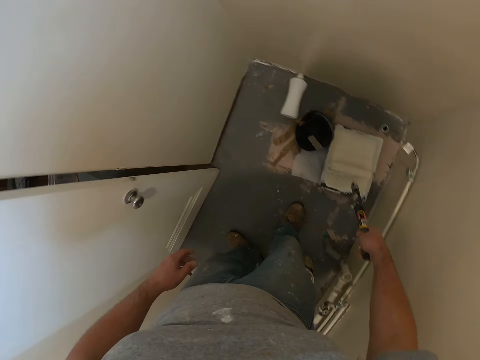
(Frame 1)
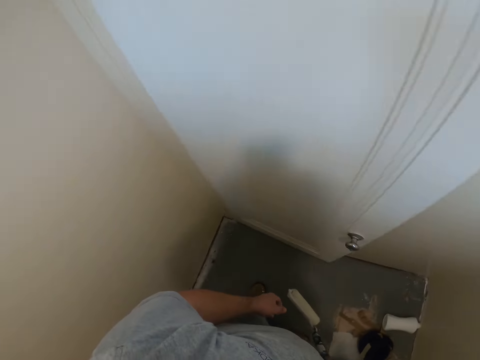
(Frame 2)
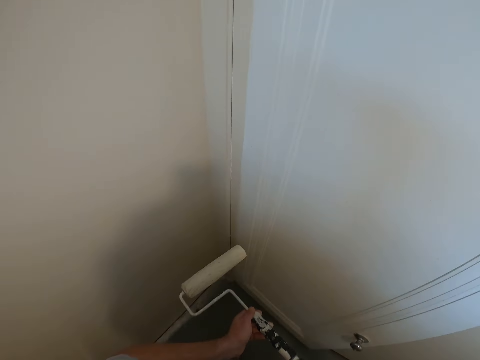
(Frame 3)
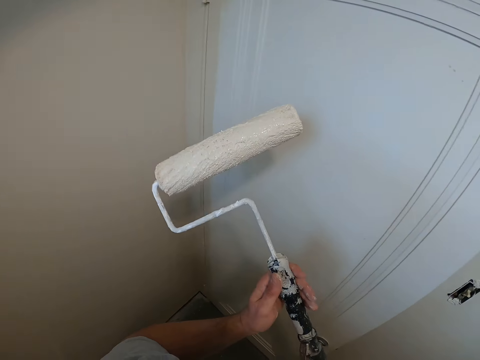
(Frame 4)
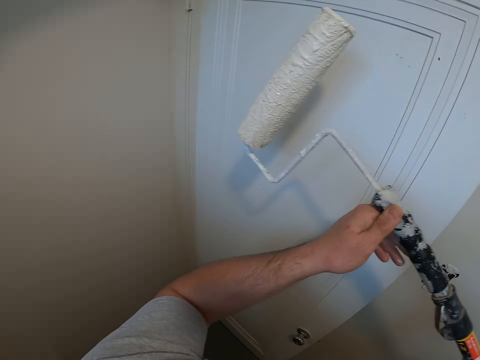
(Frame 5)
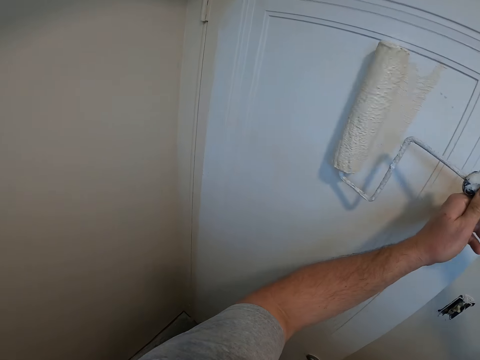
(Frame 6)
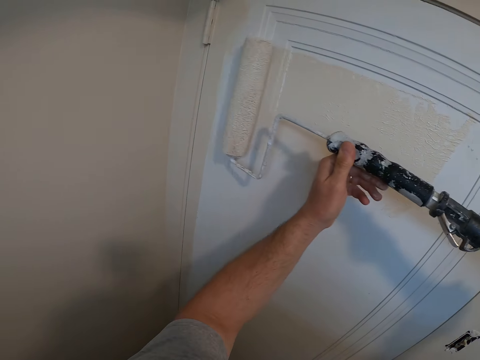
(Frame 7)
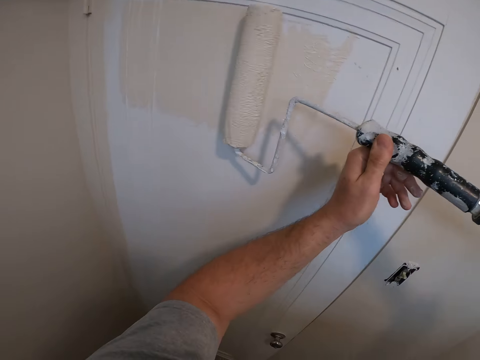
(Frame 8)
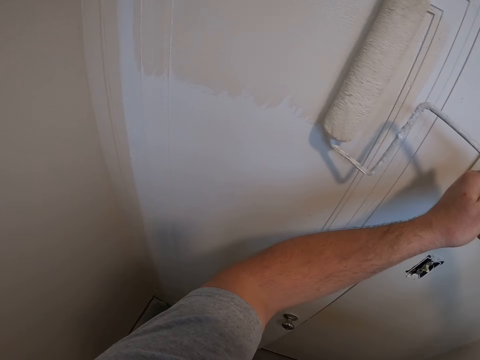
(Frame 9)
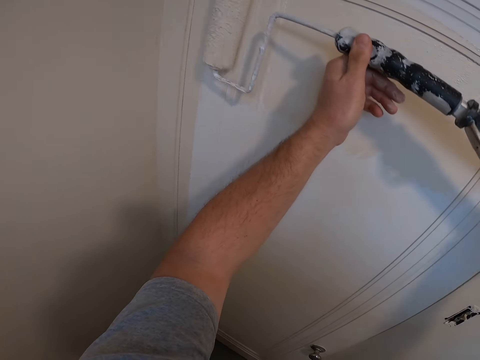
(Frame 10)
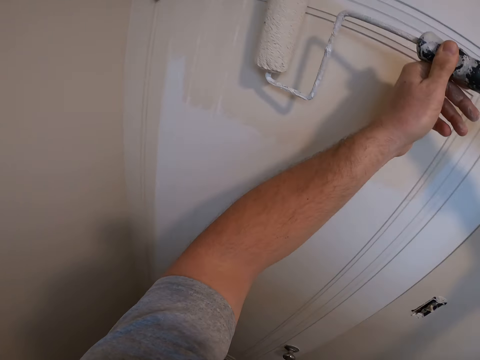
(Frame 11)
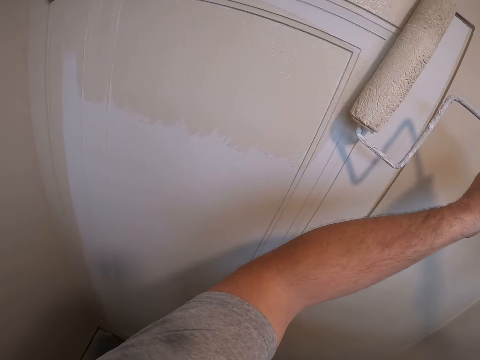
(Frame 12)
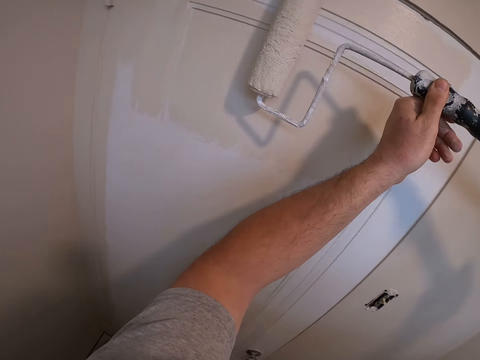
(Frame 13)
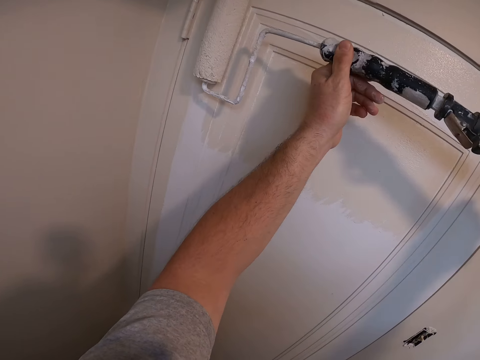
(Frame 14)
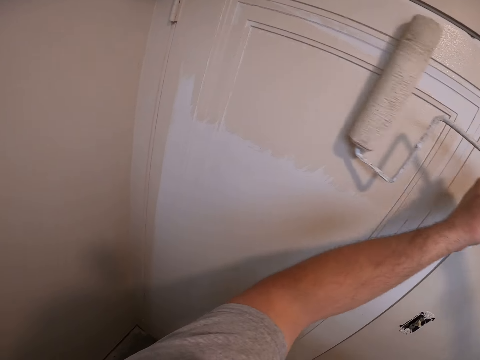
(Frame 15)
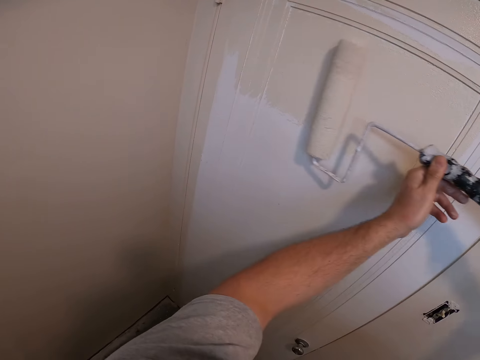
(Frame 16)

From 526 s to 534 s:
The camera wearer paints the door with a paint roller or brush.

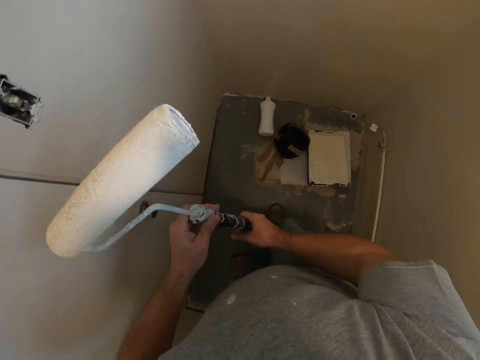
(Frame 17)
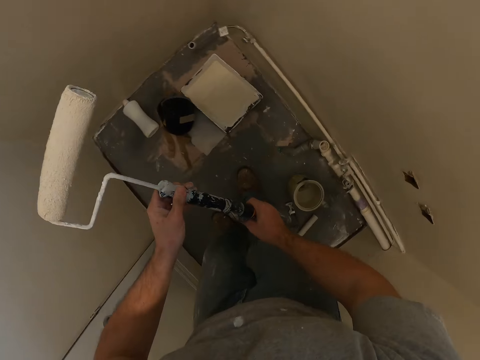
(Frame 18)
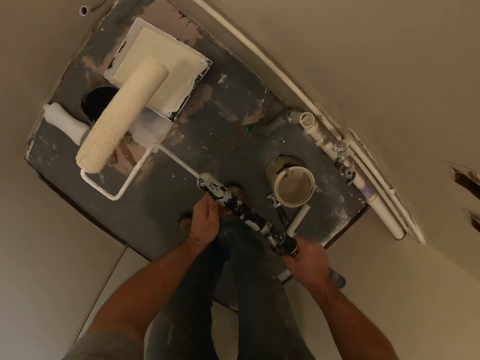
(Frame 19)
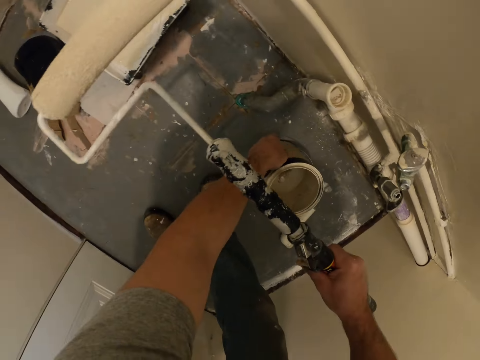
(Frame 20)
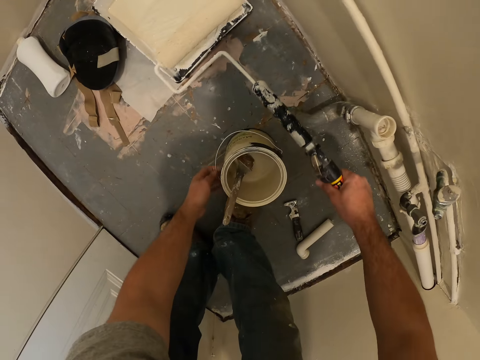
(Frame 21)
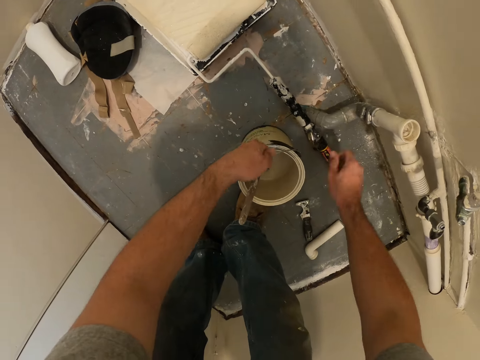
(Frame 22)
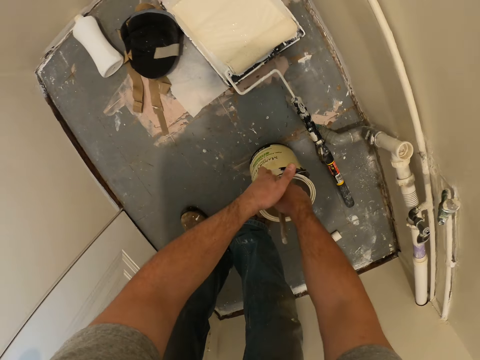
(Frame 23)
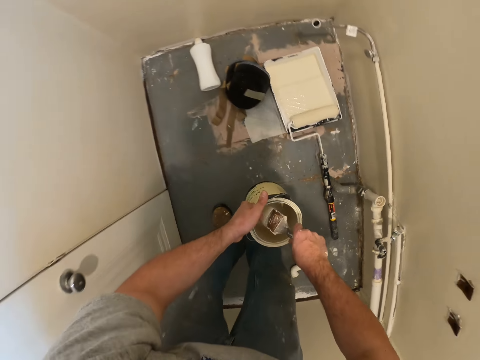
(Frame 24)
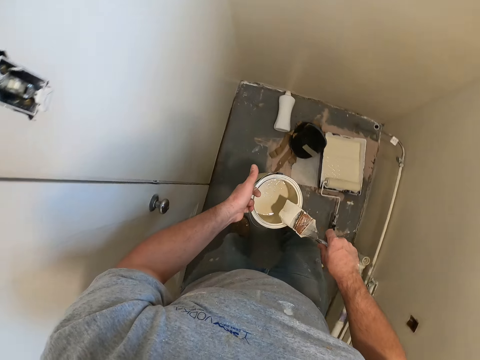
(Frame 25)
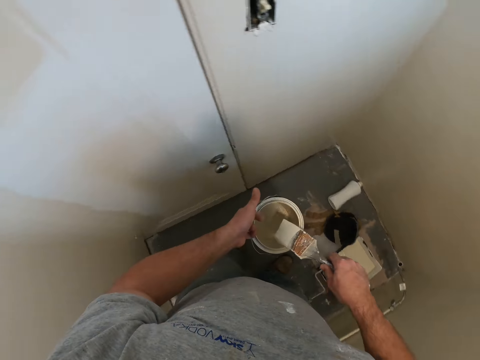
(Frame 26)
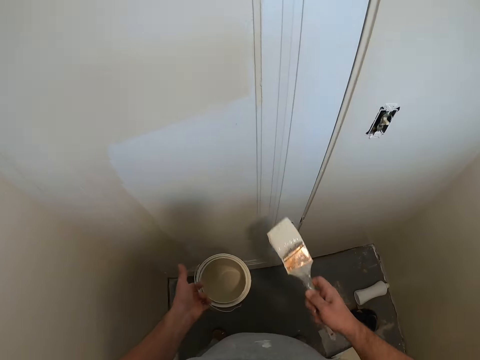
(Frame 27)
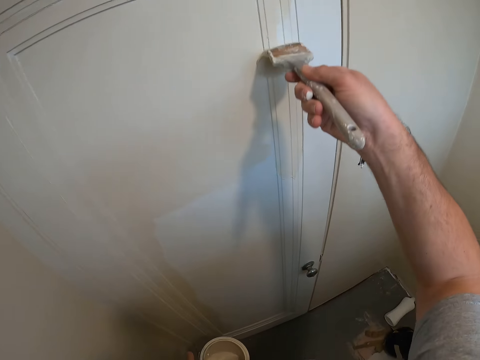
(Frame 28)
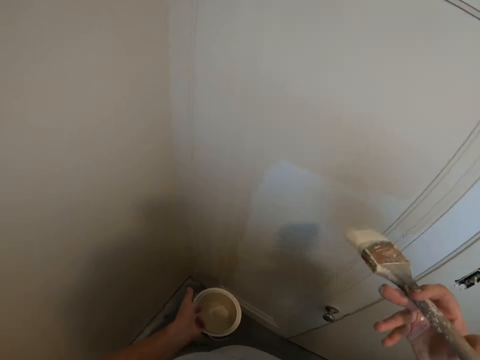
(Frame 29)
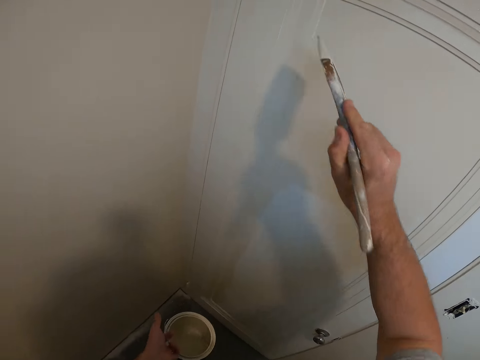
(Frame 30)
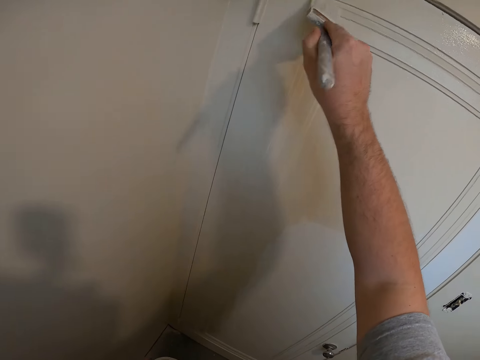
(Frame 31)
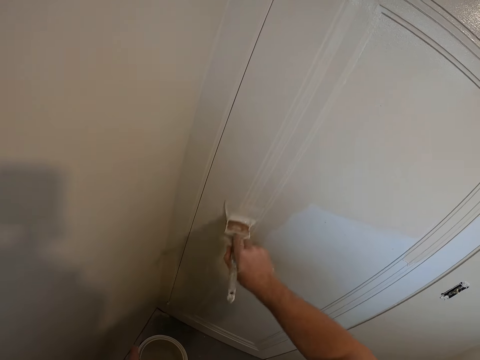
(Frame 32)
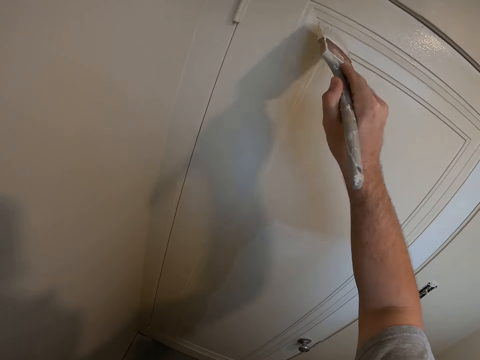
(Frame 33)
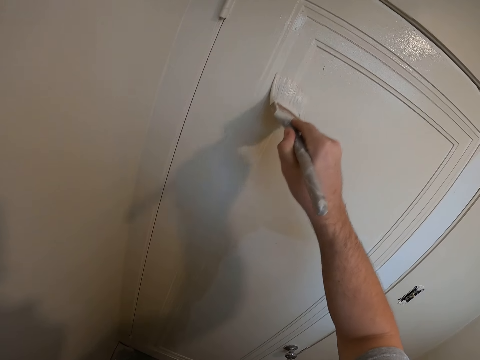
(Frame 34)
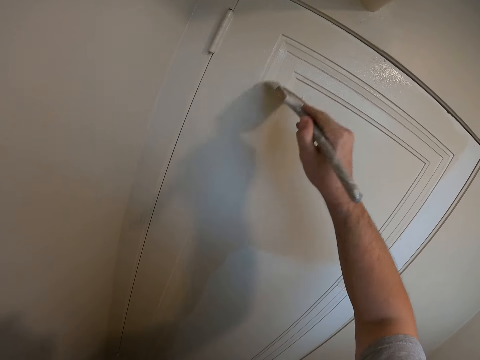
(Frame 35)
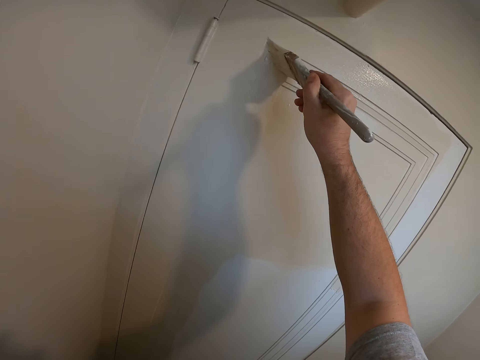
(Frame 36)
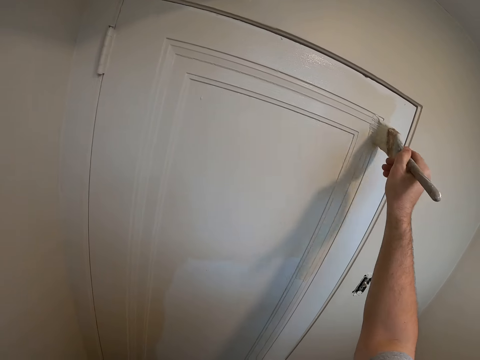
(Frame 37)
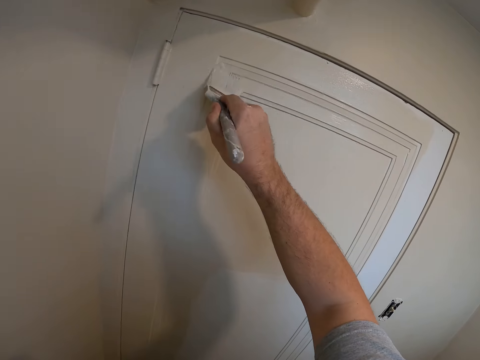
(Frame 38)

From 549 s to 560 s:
The camera wearer turns around the room. They drop the paint roller or brush in the paint tray. They pick up the paint container or paint can from the ground. They pick a brush from the paint can. They paint the wall with a paint brush and paint the door with the brush.

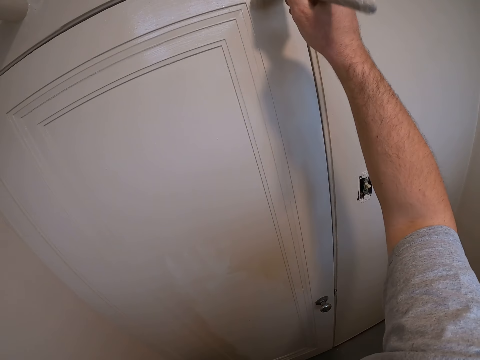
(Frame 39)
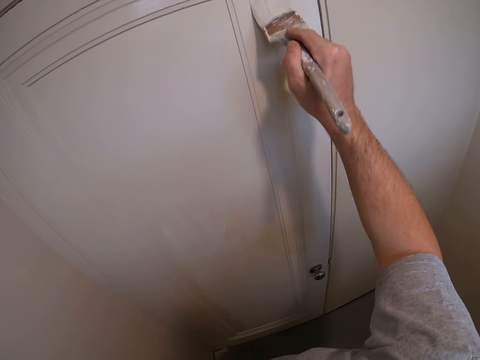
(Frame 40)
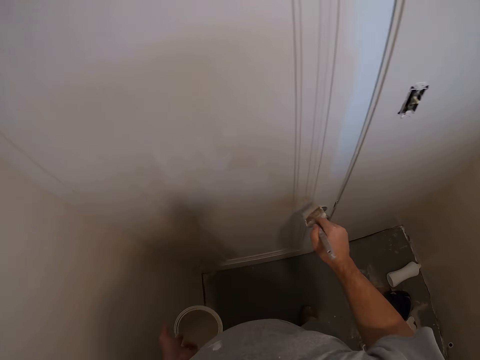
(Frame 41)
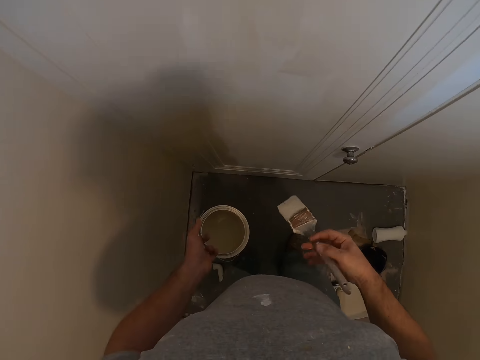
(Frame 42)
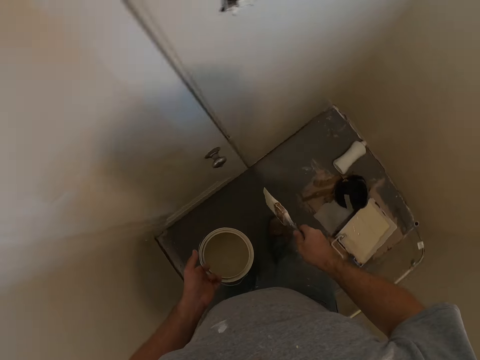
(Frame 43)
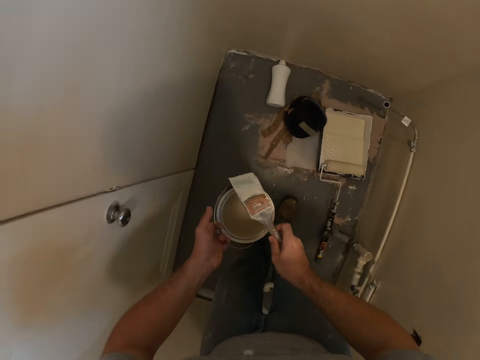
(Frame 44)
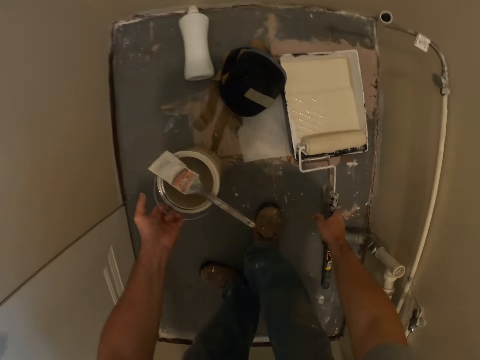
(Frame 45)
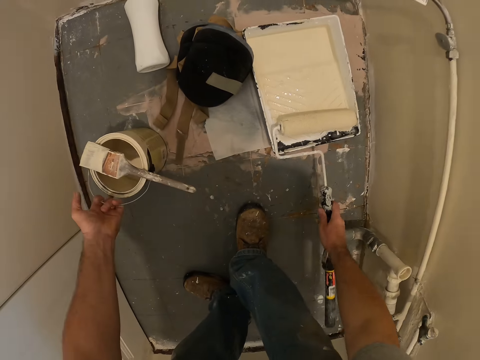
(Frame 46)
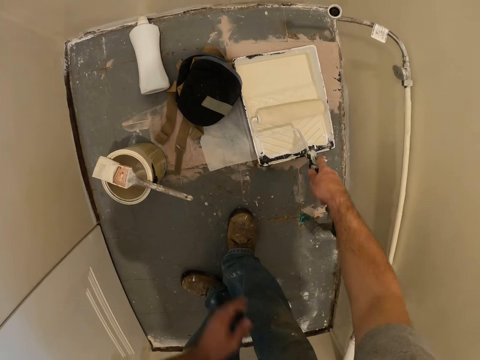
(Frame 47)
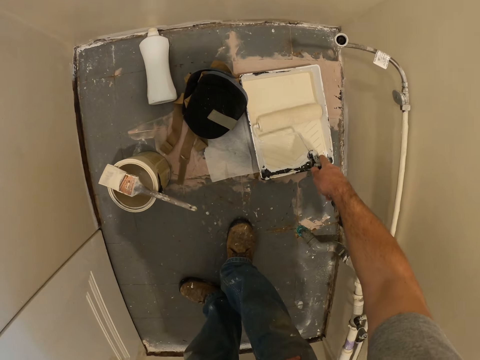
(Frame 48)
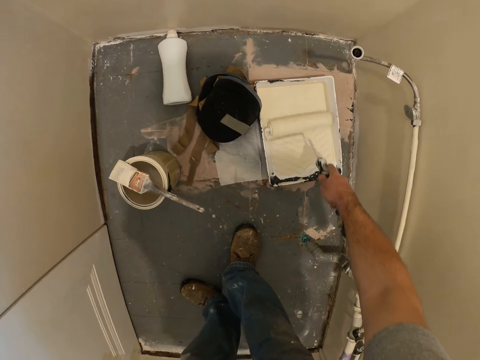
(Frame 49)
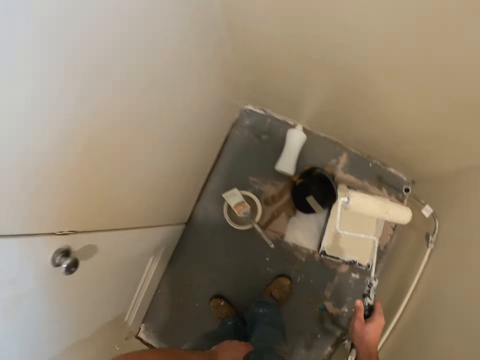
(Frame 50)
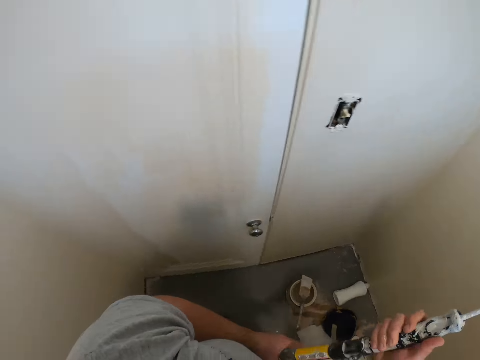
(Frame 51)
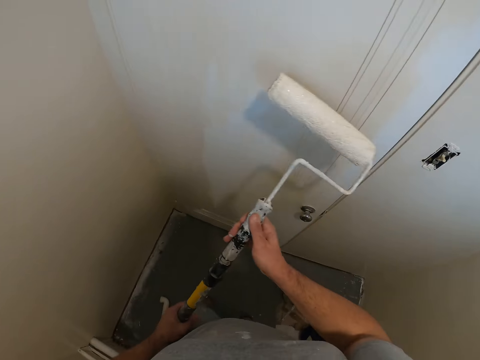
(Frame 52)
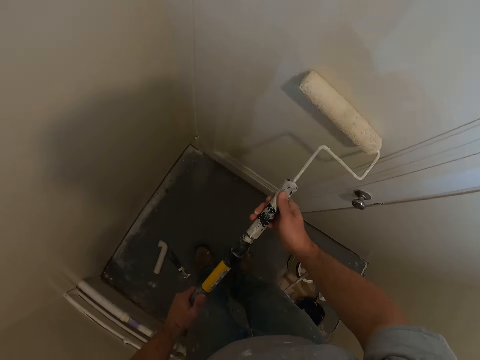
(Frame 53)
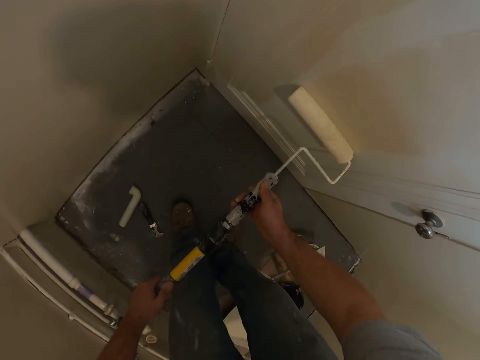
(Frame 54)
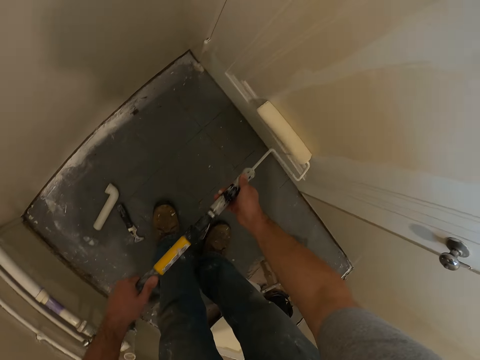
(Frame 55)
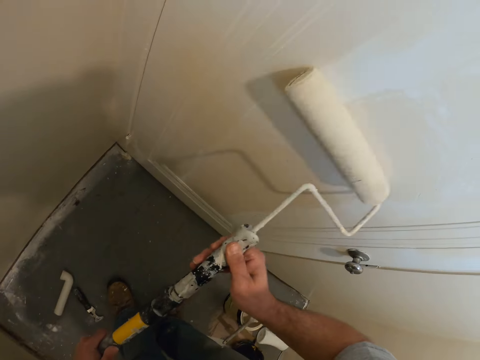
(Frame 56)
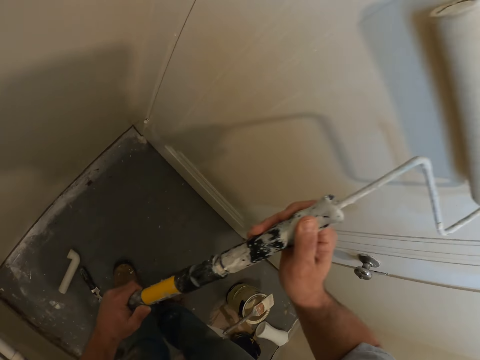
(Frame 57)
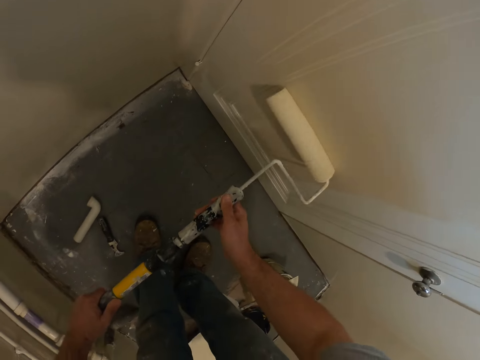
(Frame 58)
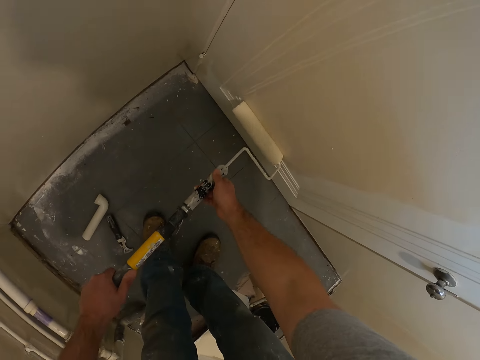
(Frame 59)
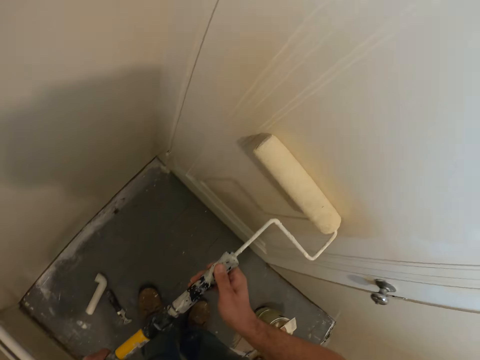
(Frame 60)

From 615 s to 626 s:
The camera wearer stares at the floor. He drops the brush on the paint container in his left hand, and drops the paint container in his left hand on the floor. He picks up a paint roller from the floor. He rolls the other paintbrush in the paint container he initially dropped it in with his right hand. He paints the door with the brush in both hands.
